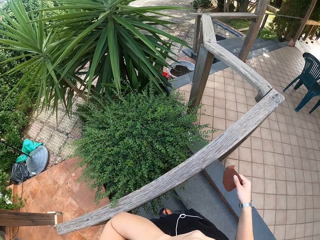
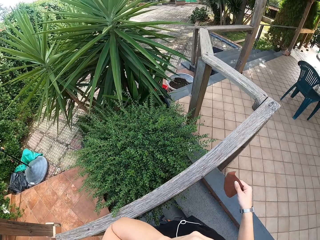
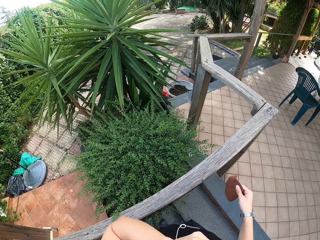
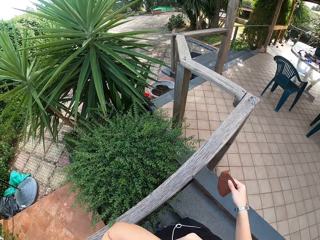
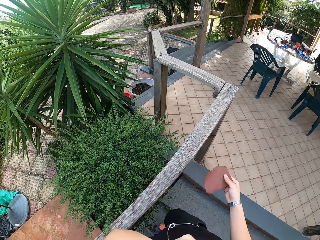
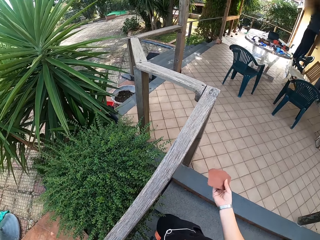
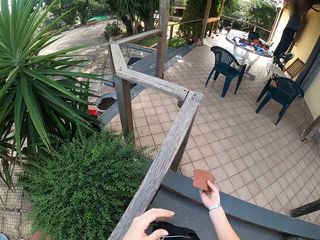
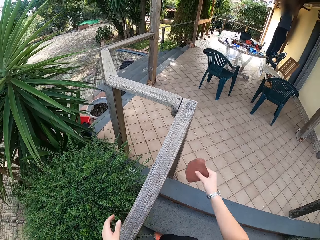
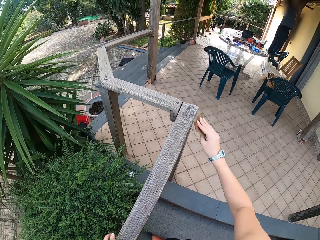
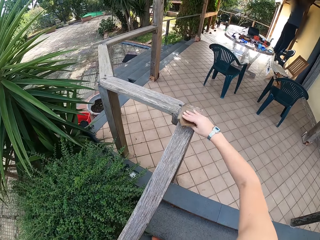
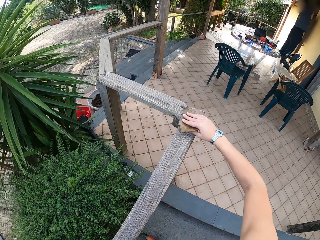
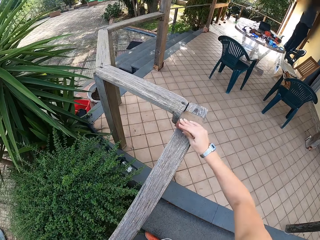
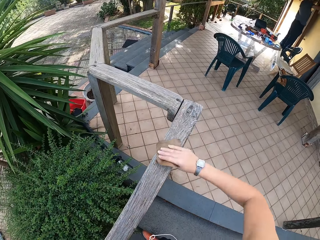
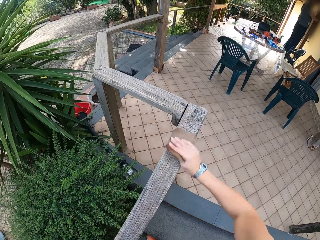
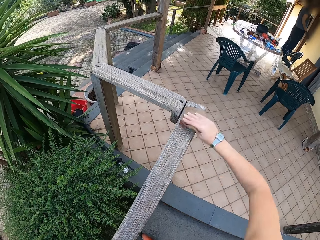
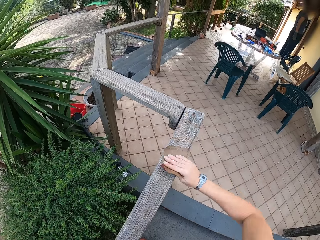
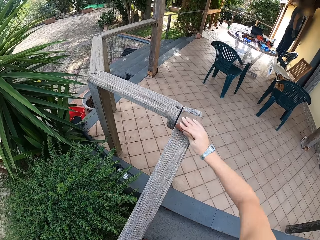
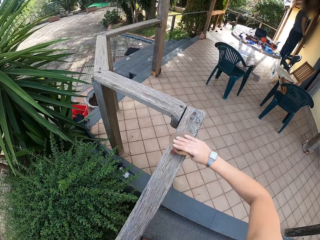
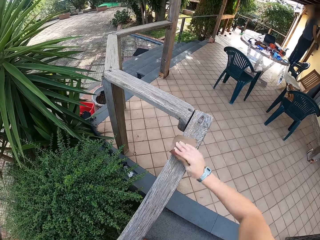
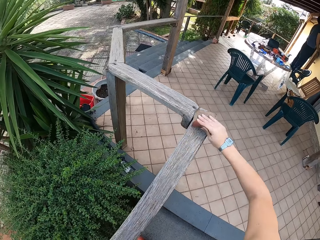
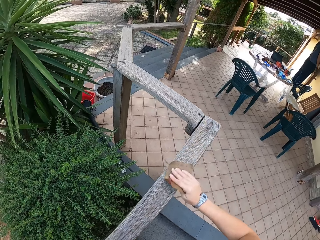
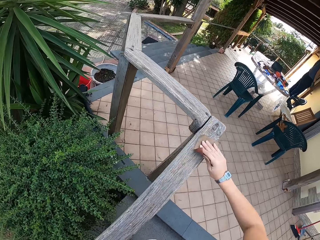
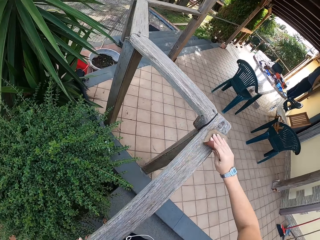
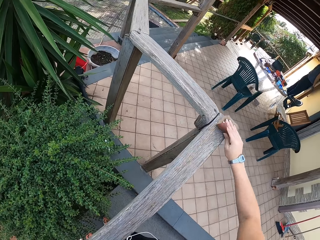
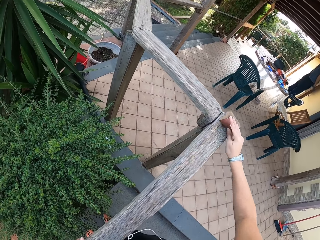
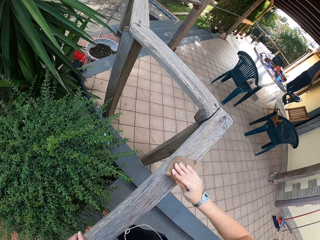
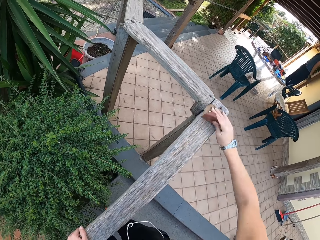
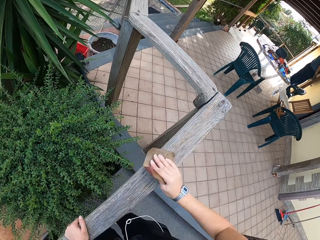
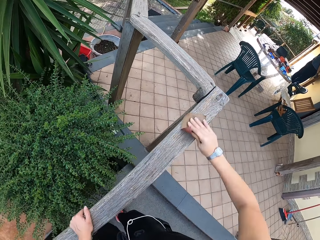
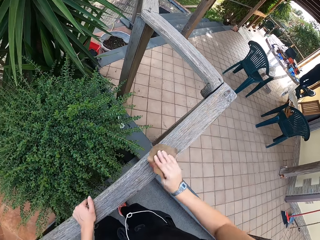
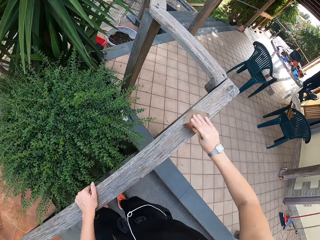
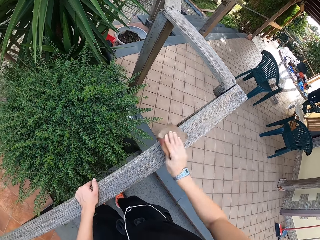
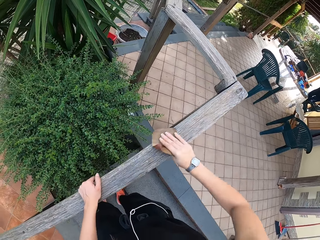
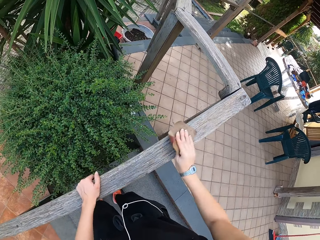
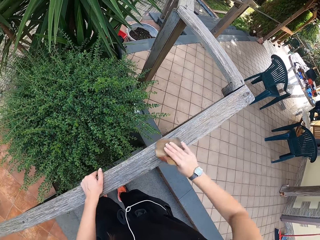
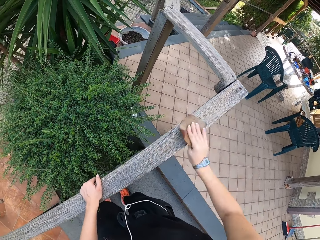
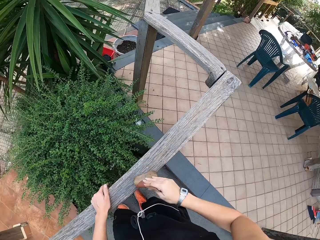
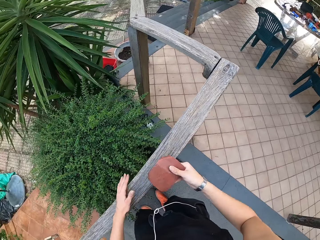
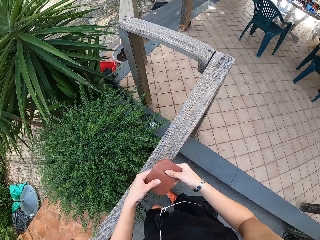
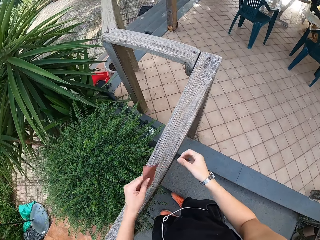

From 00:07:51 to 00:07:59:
The camera wearer smoothens wood with sandpaper.

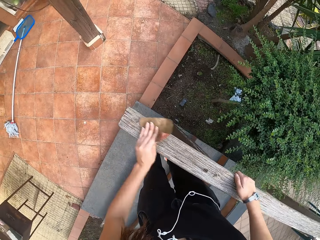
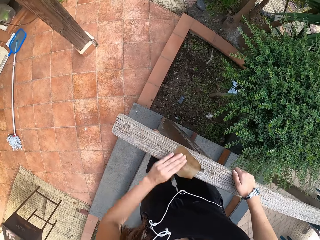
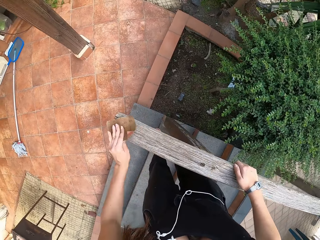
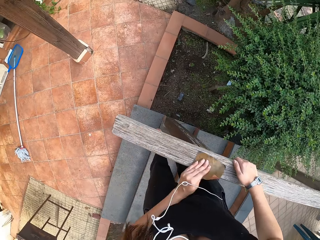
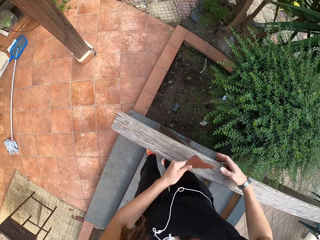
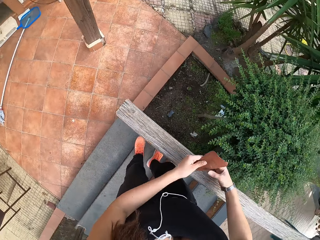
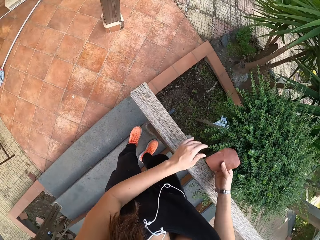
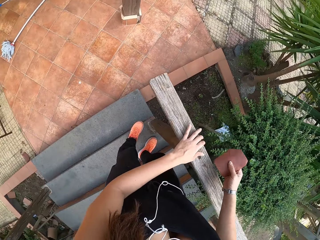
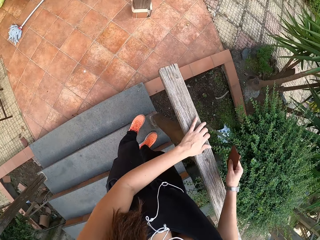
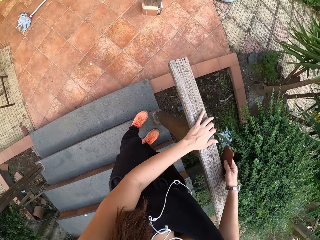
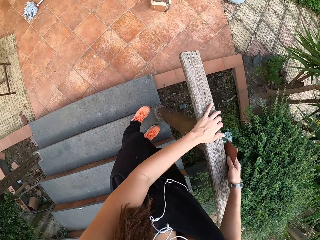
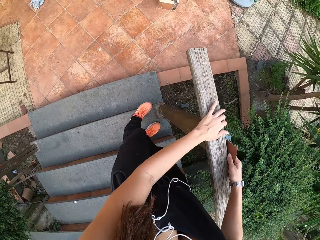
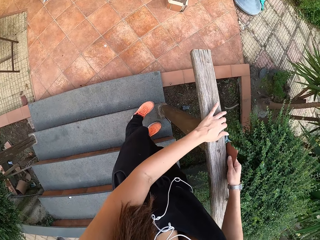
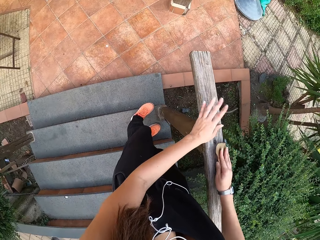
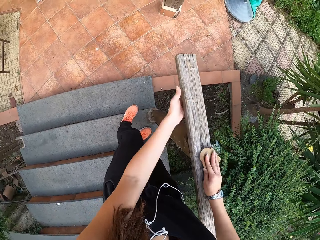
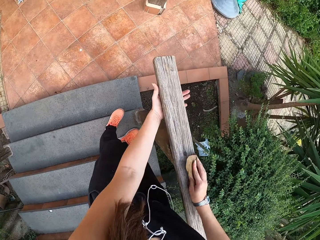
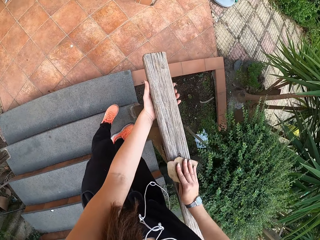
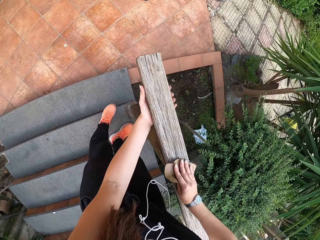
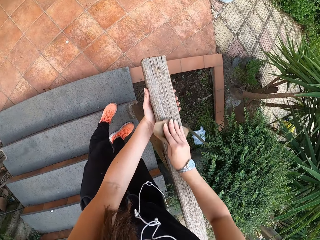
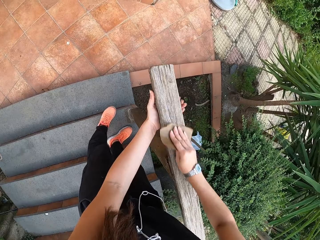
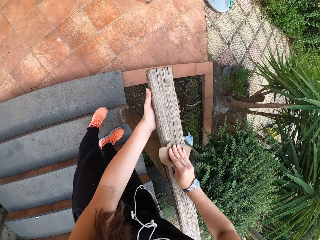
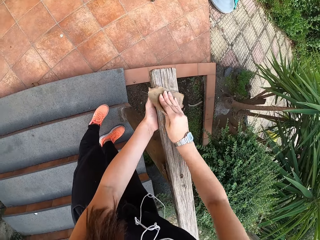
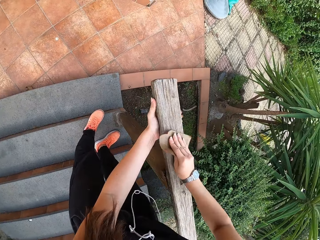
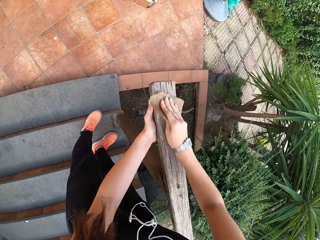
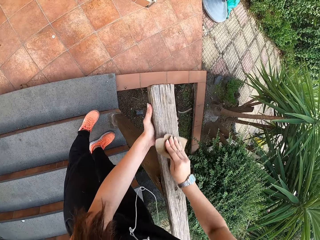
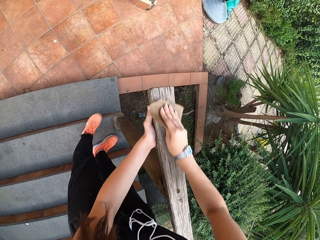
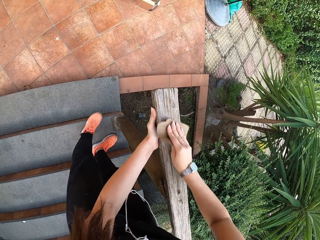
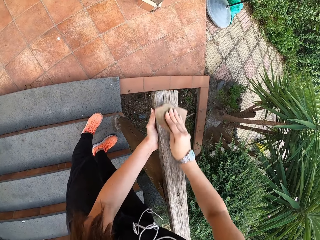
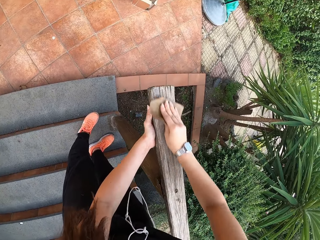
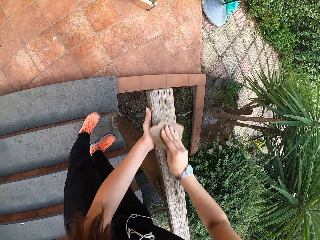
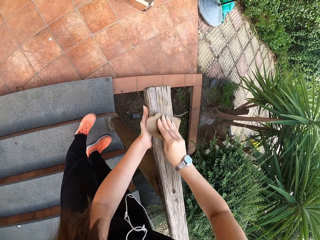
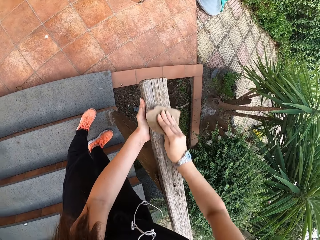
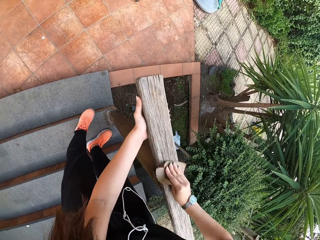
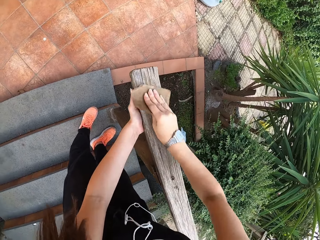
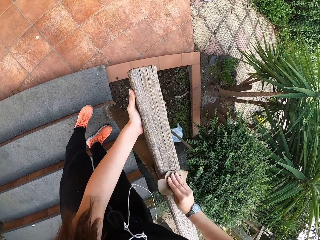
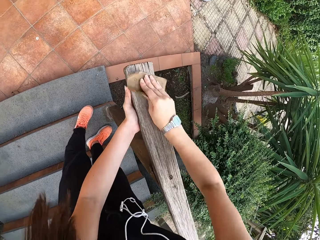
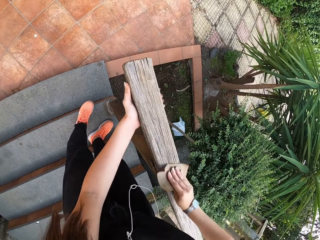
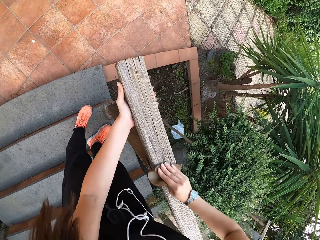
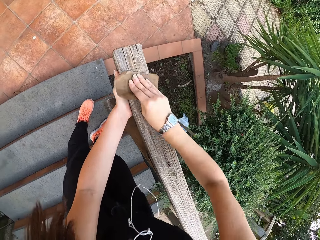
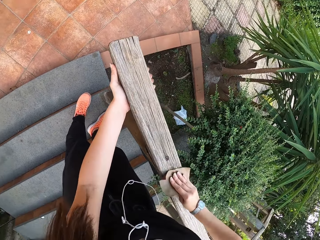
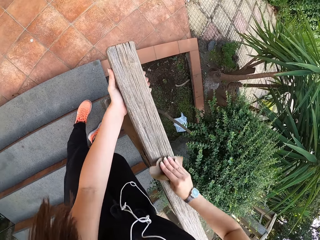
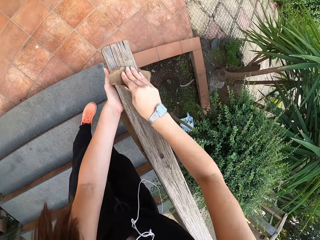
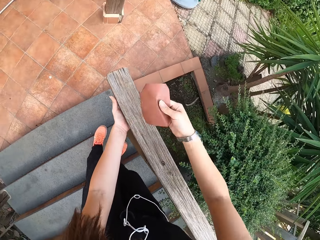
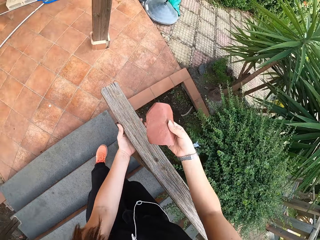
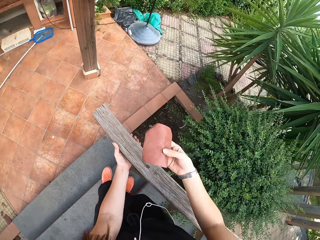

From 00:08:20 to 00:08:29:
The camera wearer switches the sandpaper on the other hand. They smoothen the wood with the sandpaper.

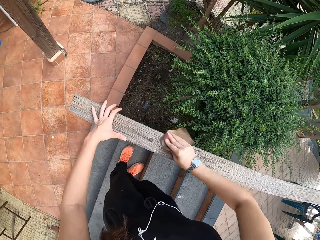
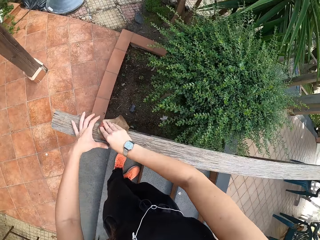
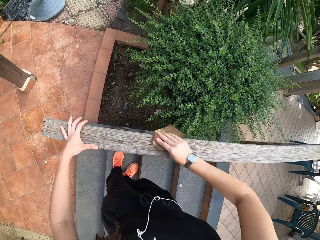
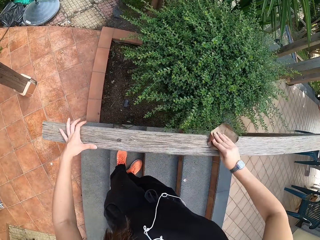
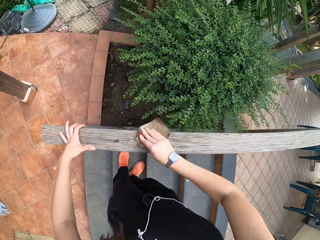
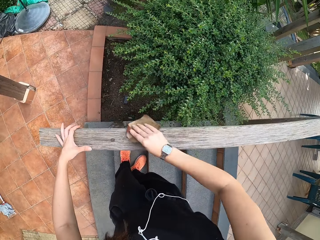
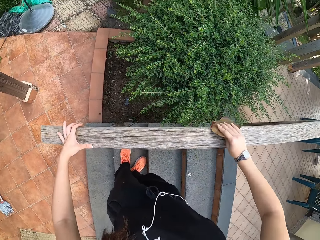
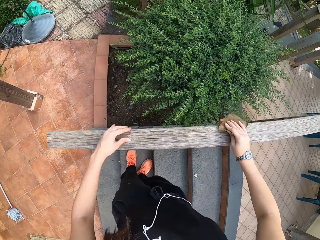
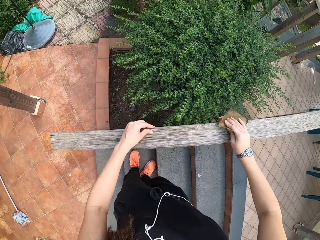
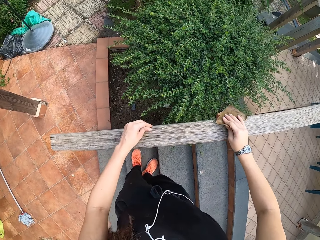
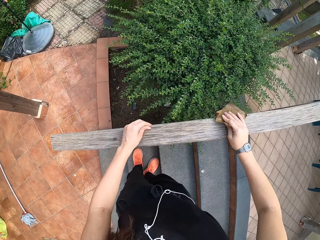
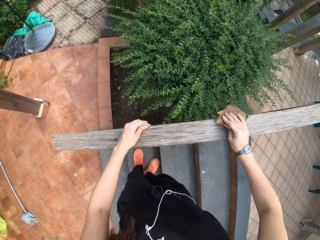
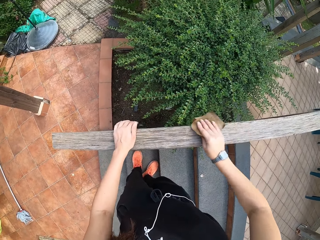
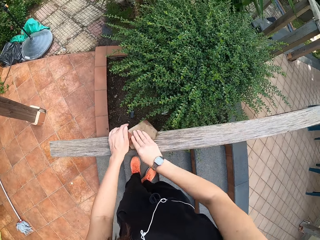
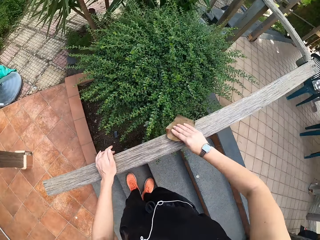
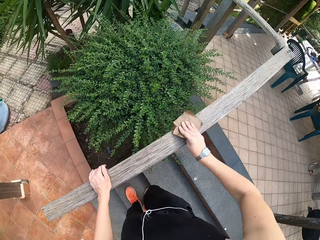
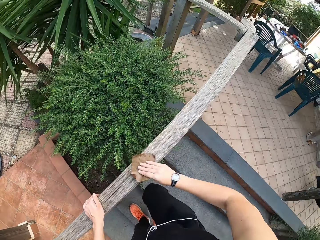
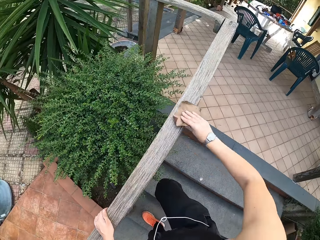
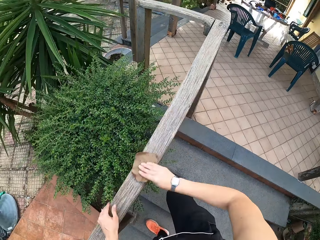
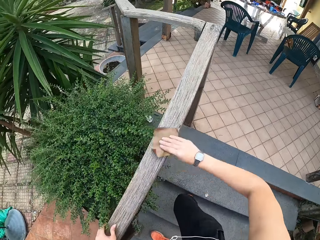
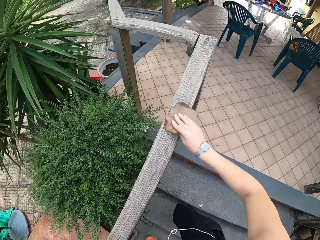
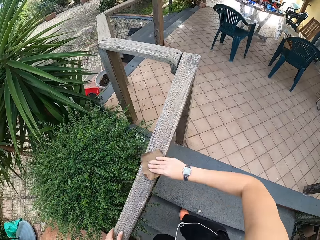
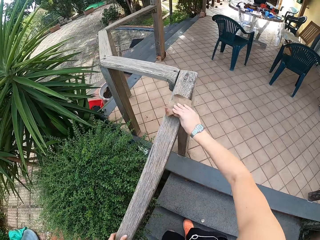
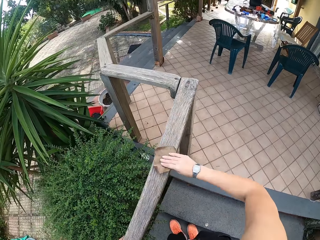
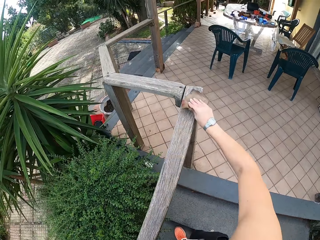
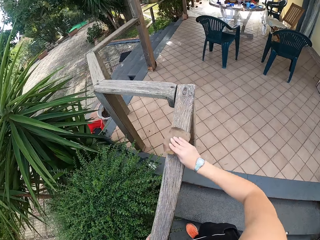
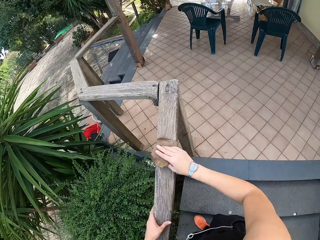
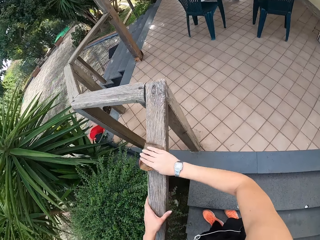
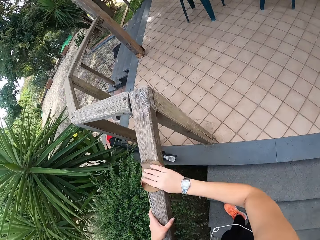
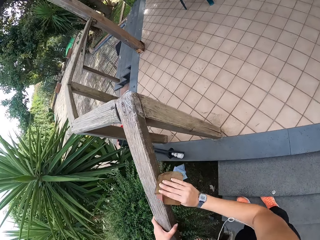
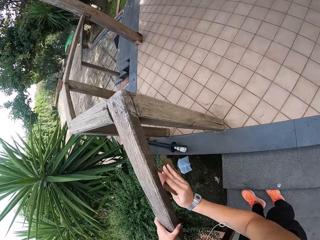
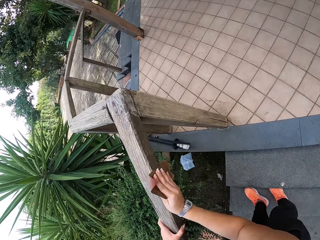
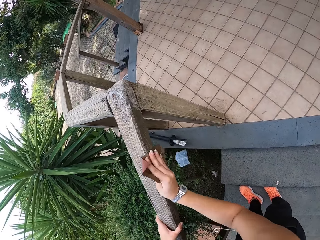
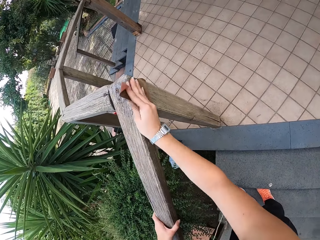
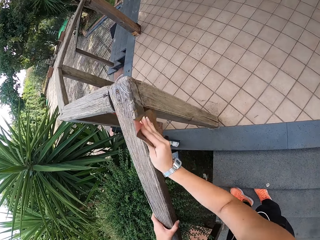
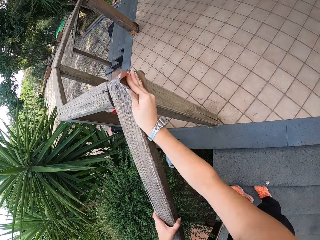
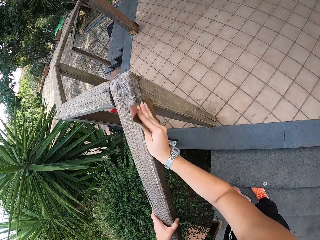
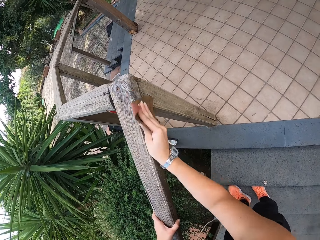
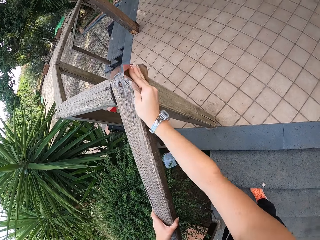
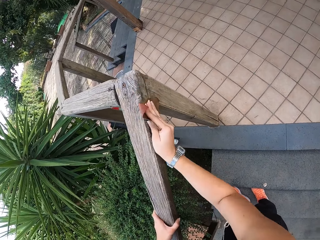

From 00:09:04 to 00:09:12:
The camera wearer peels wood with his hand. He smoothens the wood with sandpaper.
